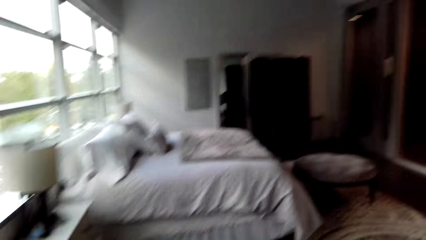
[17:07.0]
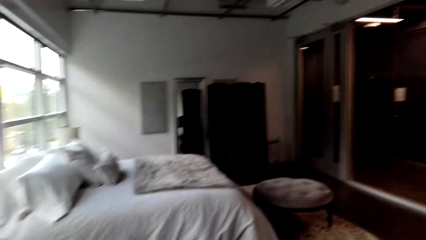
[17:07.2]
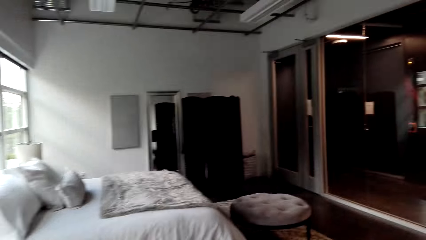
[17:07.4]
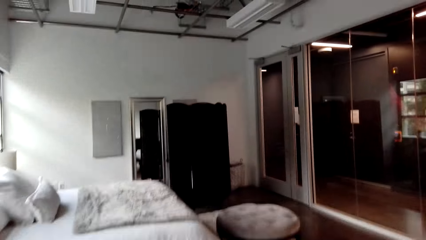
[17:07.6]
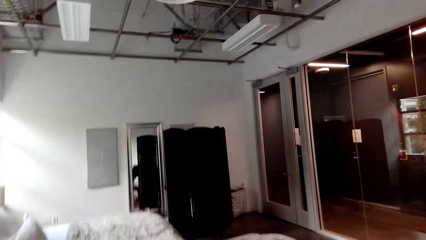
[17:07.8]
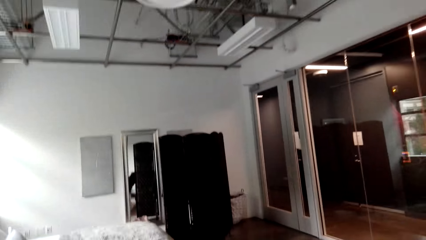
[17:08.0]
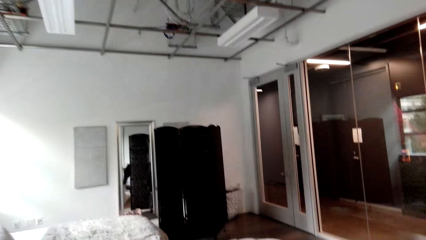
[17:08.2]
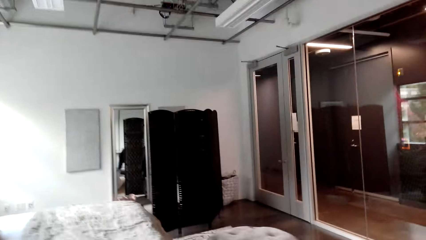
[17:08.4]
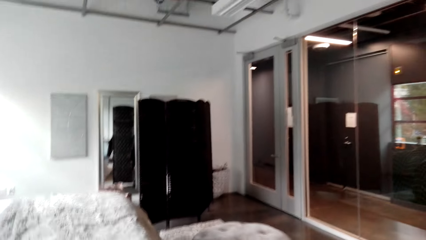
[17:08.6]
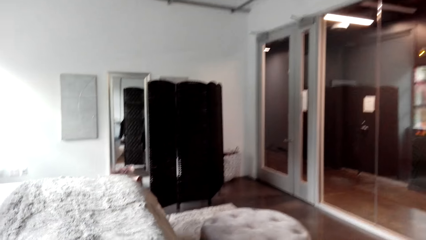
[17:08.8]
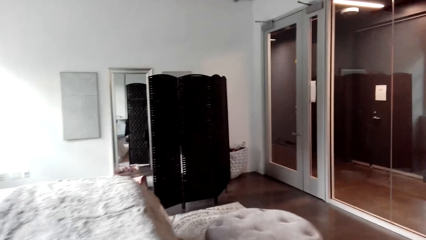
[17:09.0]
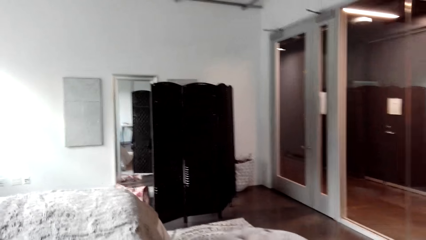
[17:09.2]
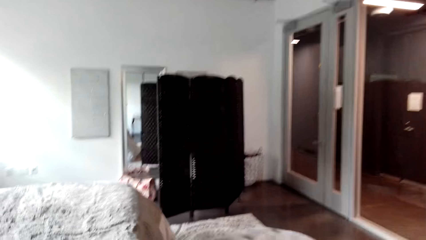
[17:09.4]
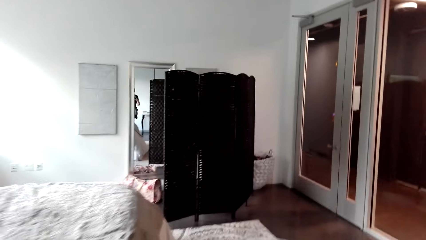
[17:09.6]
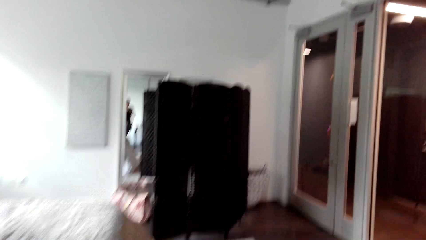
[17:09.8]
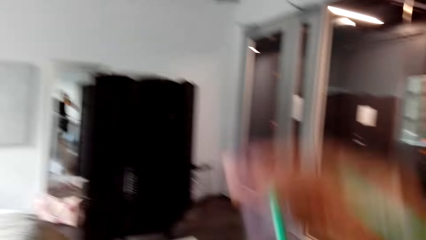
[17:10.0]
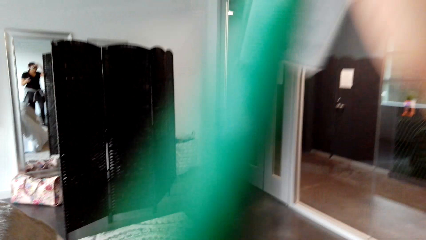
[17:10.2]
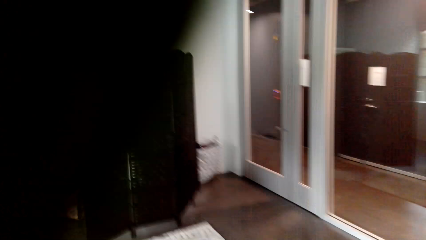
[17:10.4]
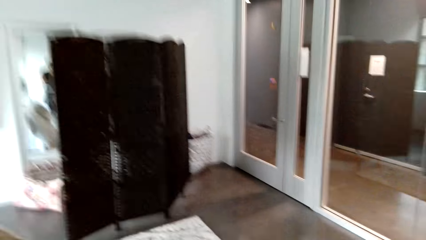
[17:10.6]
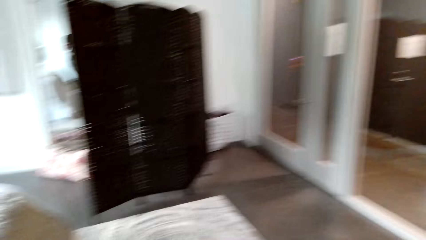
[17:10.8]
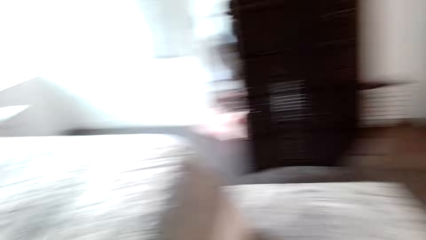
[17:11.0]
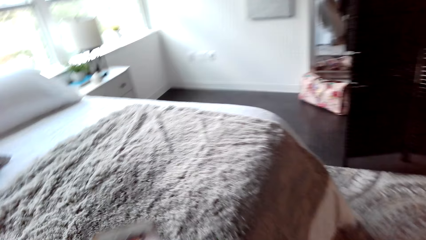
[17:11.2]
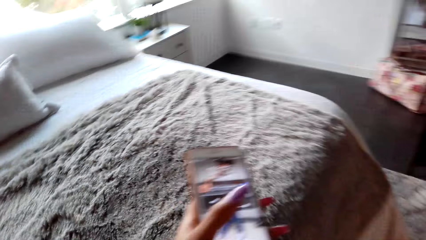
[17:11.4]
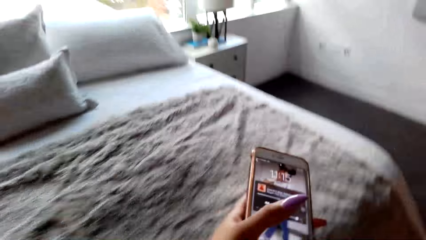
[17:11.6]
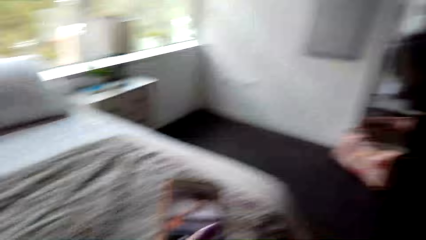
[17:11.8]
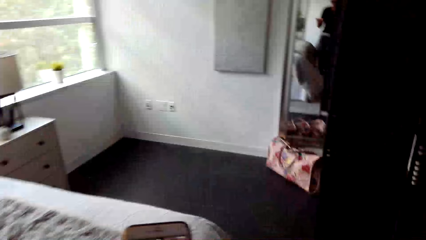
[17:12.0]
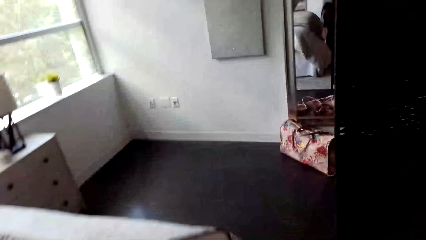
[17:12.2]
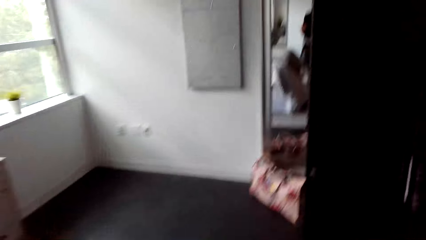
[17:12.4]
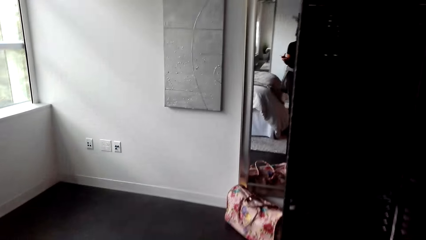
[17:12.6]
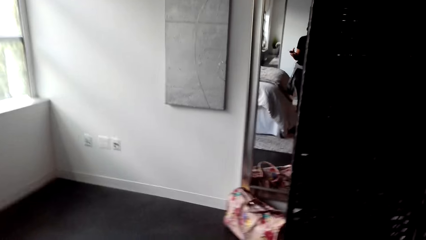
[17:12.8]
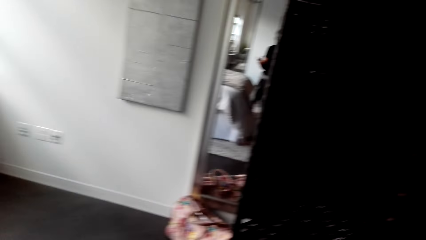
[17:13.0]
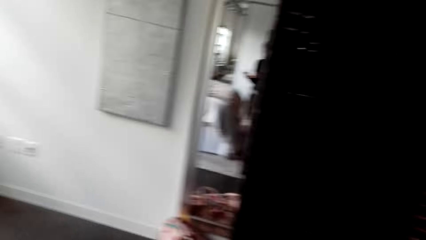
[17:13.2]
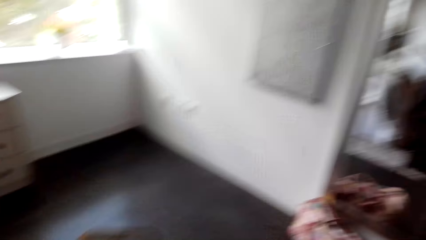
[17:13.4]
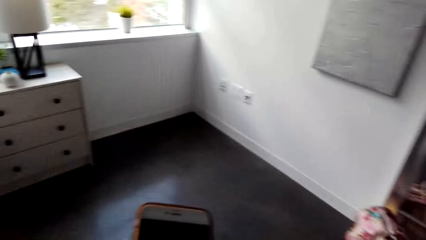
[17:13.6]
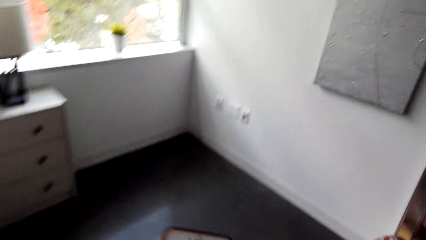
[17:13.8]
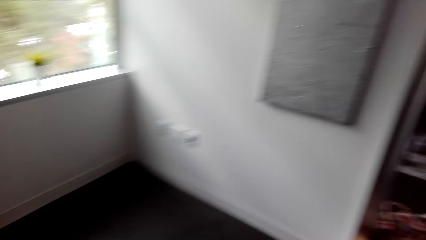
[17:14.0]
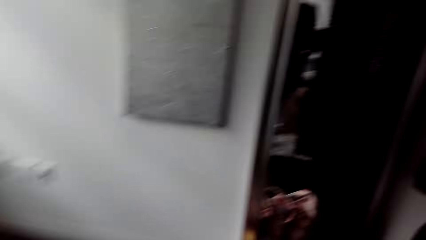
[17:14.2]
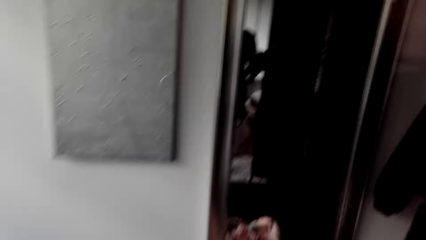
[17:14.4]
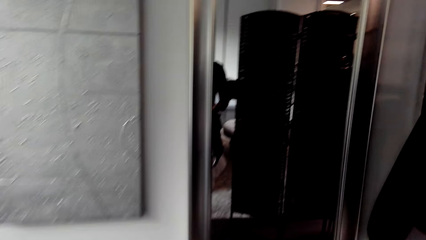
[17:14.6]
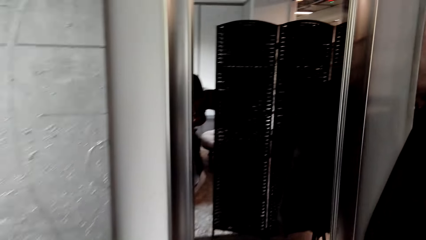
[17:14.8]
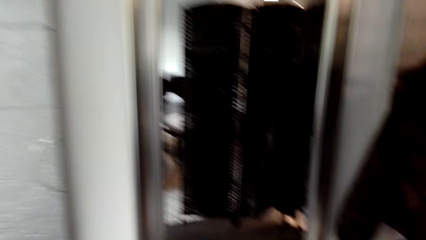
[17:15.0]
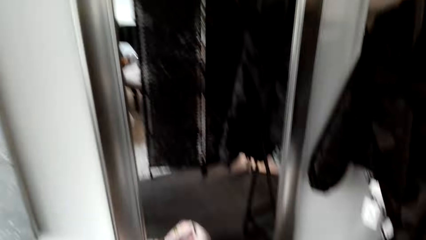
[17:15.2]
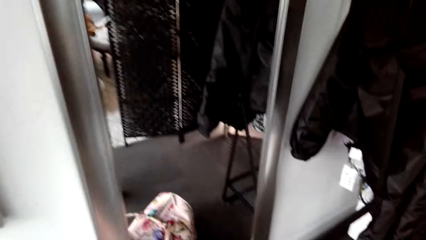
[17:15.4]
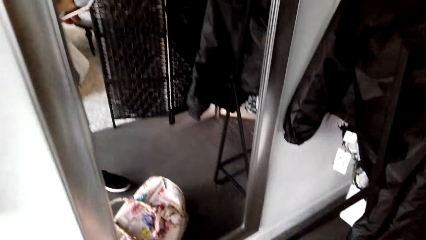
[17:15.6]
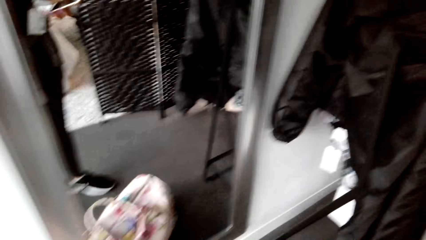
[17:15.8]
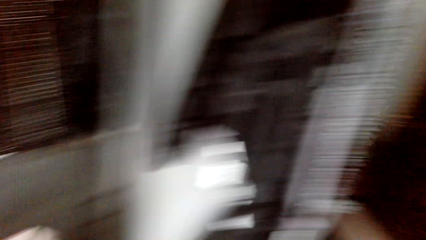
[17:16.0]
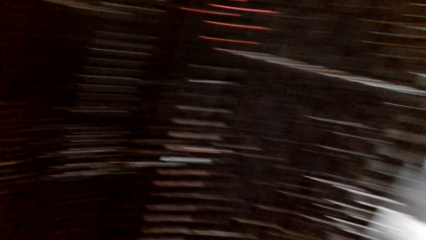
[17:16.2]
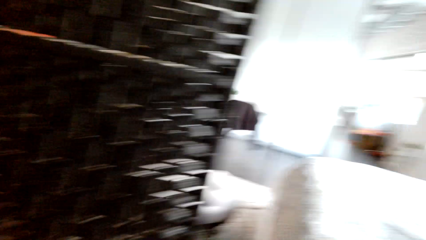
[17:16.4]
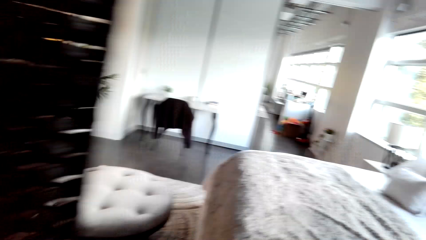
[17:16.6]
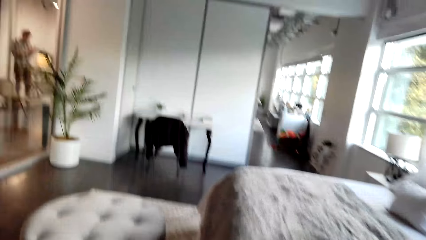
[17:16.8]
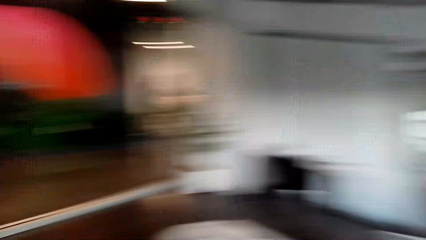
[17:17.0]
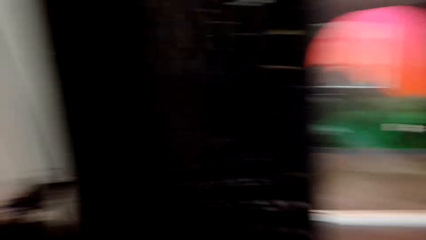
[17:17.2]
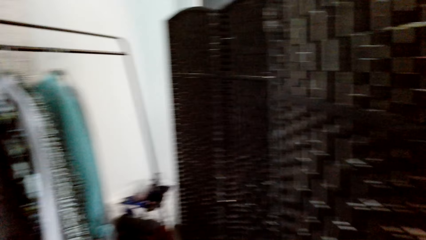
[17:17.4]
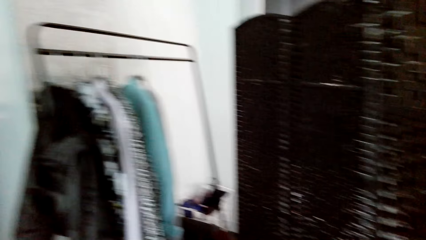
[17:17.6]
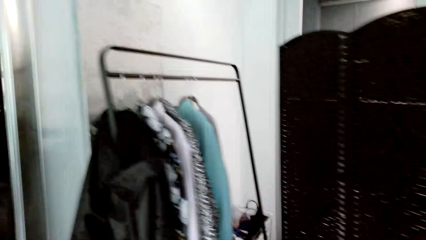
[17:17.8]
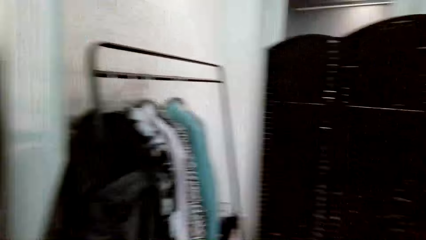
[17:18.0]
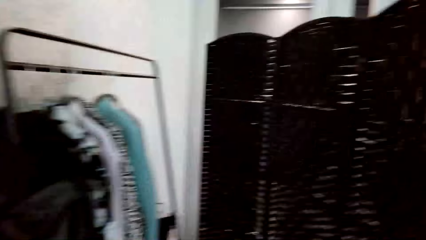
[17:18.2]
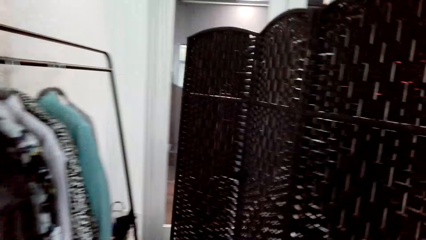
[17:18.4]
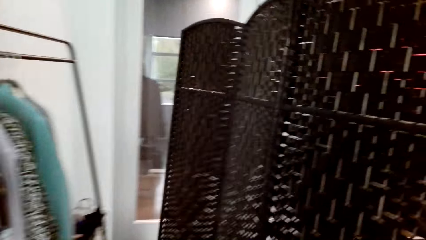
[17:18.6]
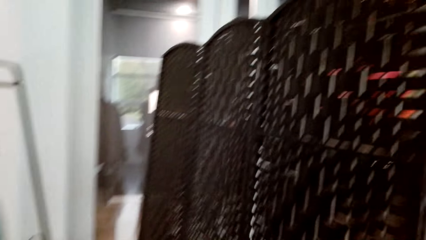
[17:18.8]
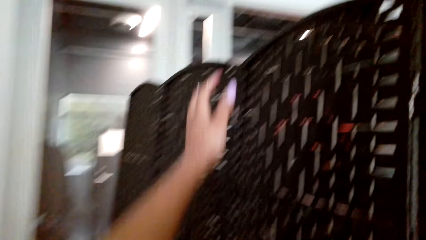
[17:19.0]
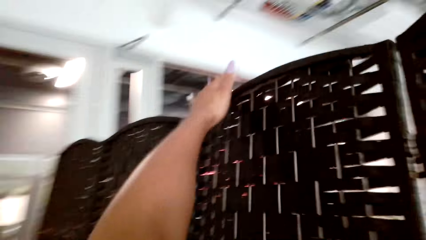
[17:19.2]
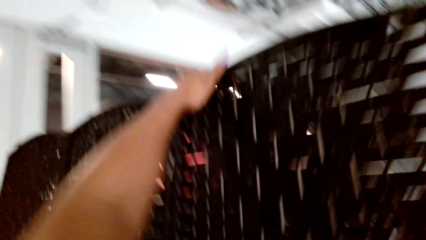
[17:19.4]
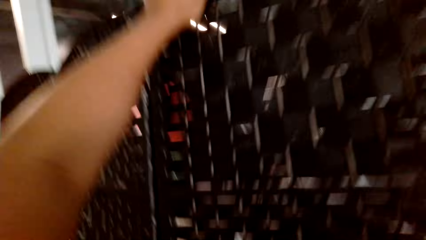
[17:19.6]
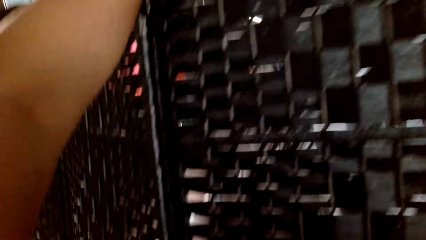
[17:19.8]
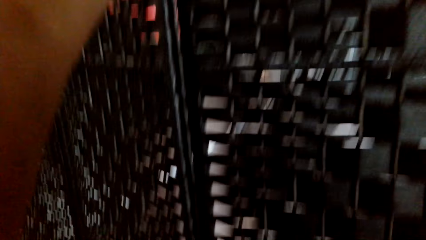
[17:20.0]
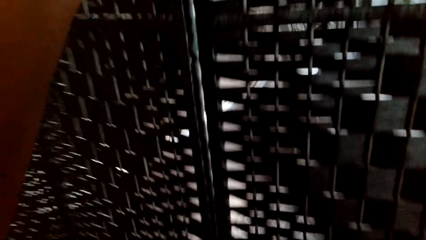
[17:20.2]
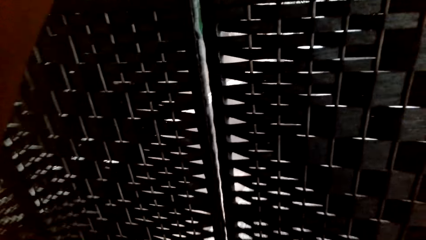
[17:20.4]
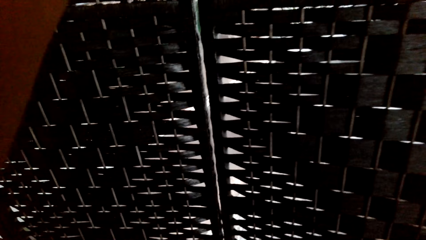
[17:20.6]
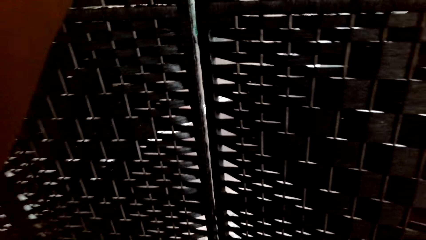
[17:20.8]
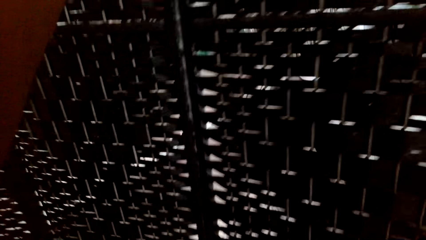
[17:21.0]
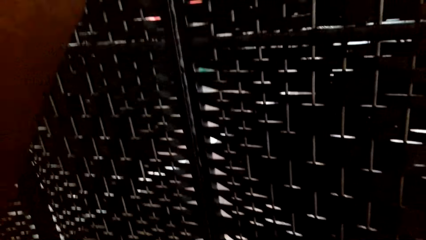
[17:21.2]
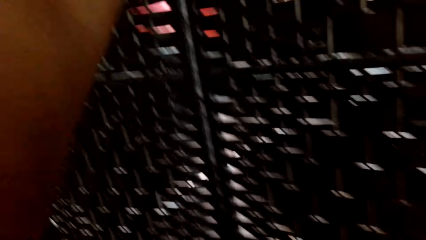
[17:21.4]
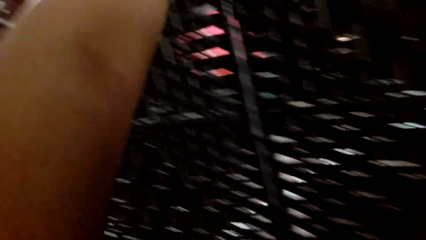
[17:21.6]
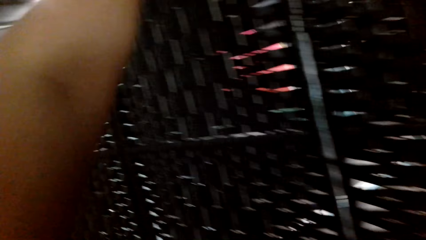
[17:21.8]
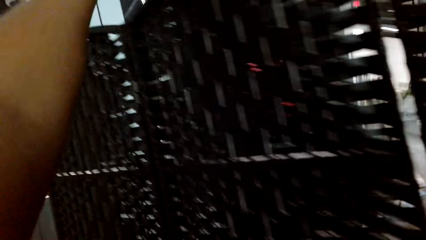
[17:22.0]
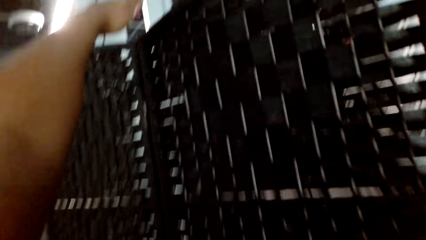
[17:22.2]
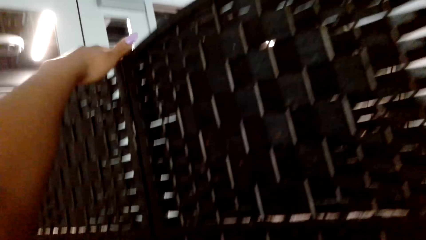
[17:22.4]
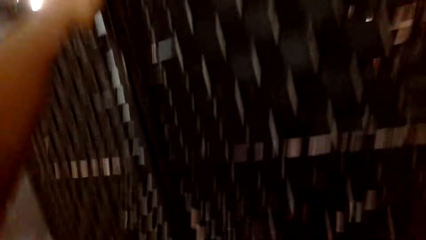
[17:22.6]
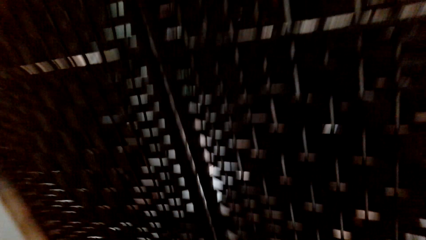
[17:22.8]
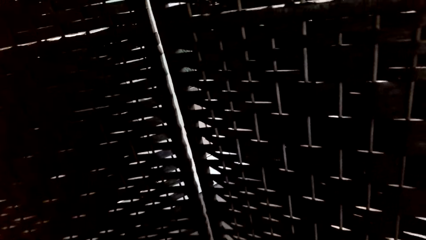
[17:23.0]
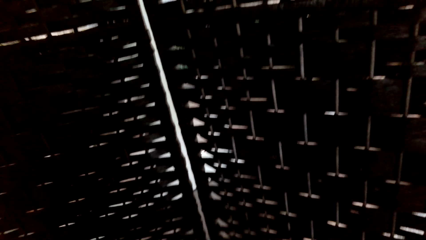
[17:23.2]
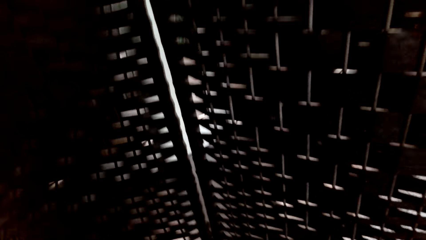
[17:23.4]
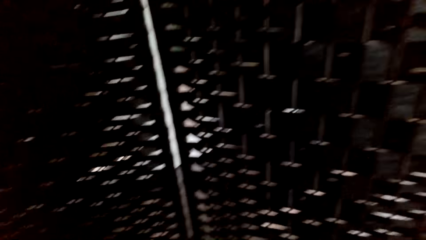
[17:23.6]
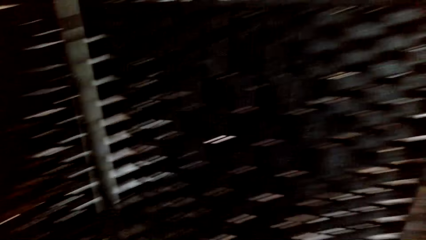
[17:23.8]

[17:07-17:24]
The camera wearer adjusts the camera. She holds her phone. She holds something.
